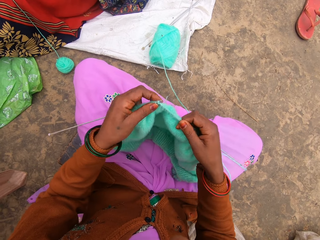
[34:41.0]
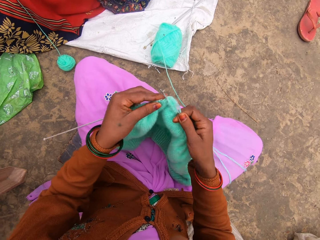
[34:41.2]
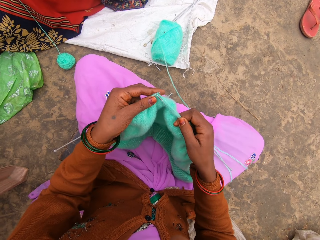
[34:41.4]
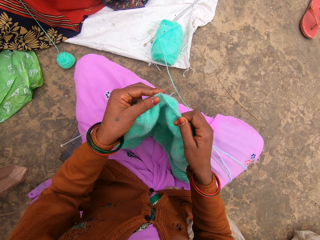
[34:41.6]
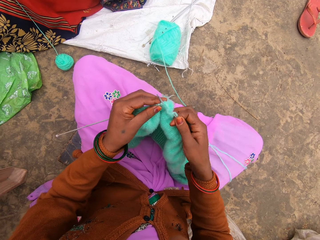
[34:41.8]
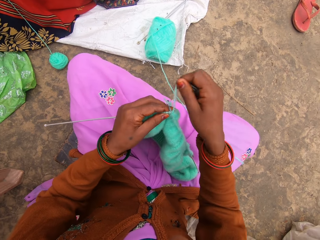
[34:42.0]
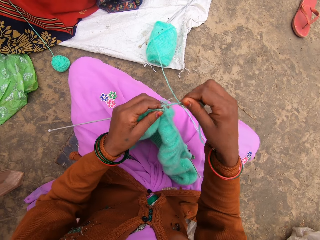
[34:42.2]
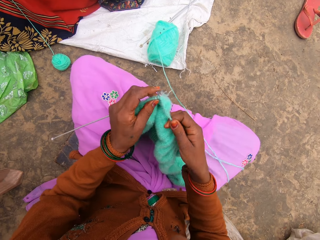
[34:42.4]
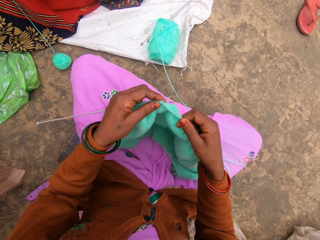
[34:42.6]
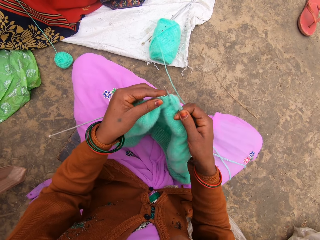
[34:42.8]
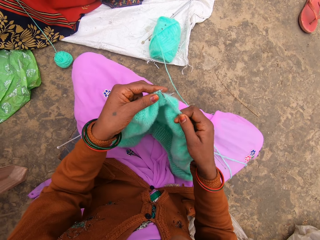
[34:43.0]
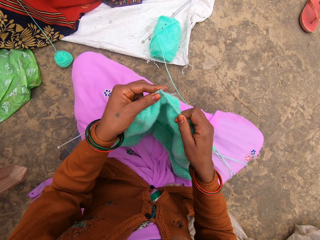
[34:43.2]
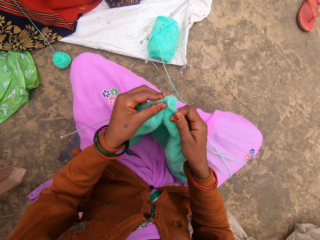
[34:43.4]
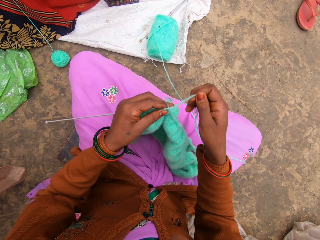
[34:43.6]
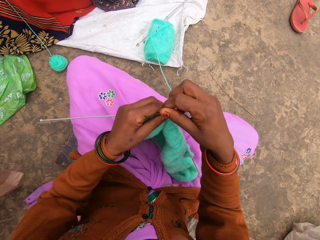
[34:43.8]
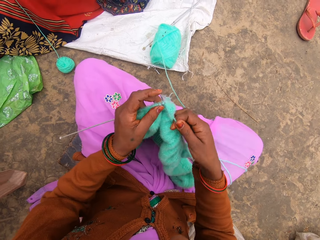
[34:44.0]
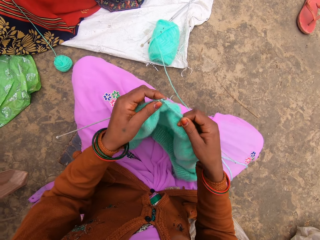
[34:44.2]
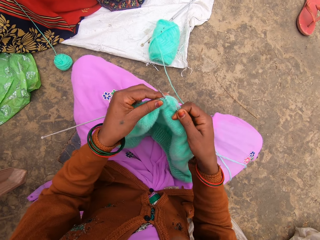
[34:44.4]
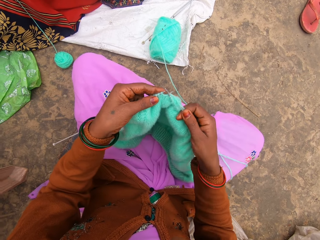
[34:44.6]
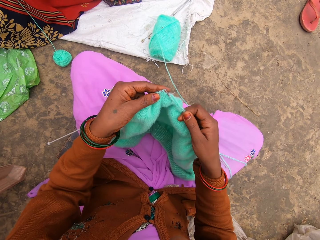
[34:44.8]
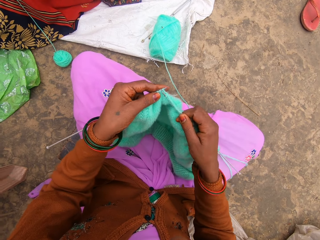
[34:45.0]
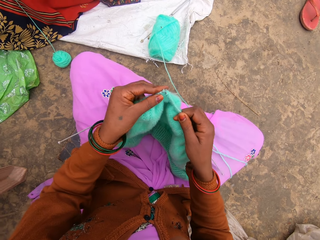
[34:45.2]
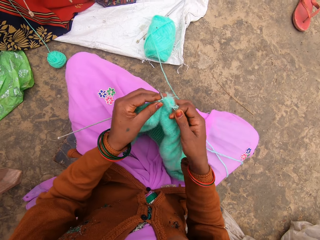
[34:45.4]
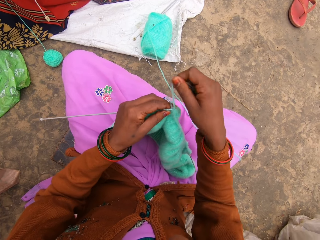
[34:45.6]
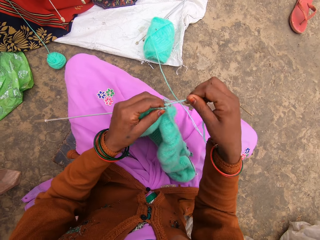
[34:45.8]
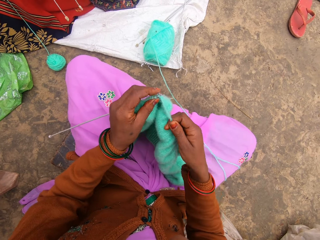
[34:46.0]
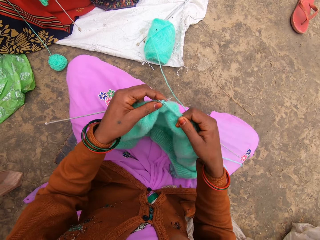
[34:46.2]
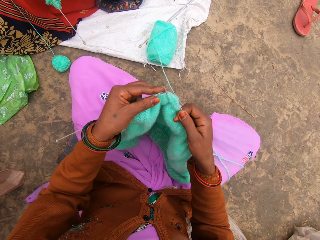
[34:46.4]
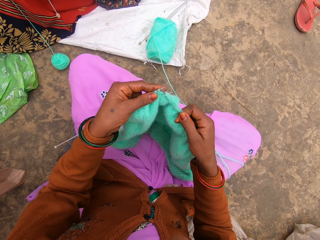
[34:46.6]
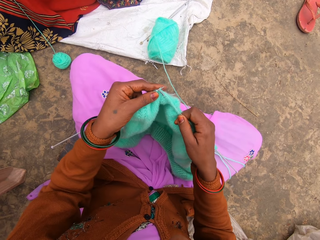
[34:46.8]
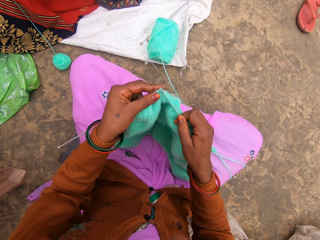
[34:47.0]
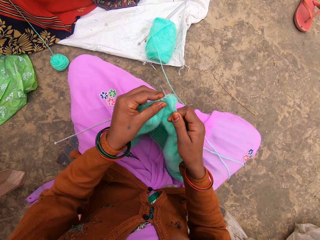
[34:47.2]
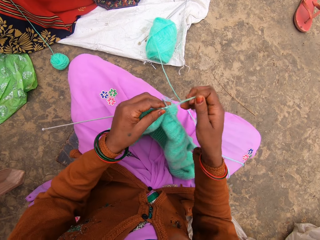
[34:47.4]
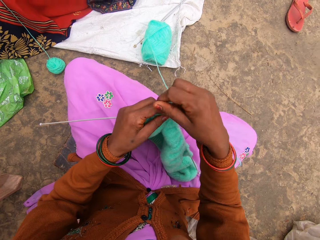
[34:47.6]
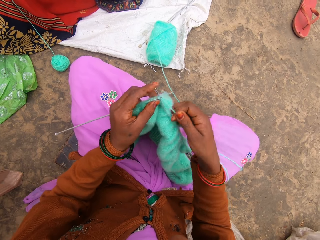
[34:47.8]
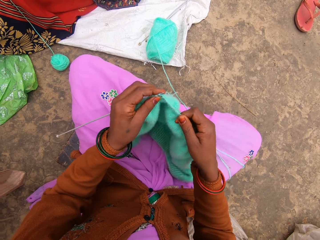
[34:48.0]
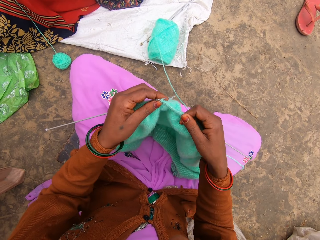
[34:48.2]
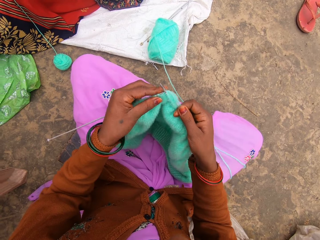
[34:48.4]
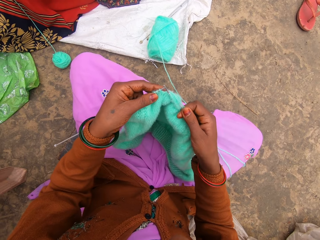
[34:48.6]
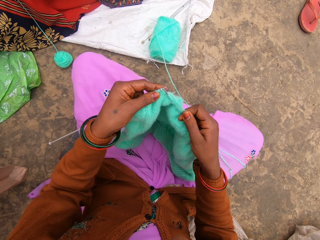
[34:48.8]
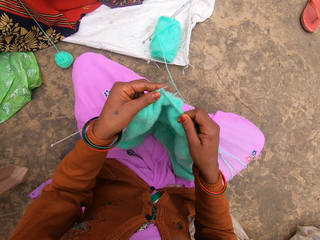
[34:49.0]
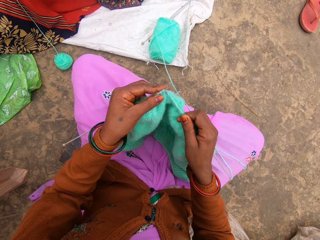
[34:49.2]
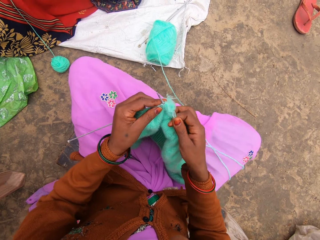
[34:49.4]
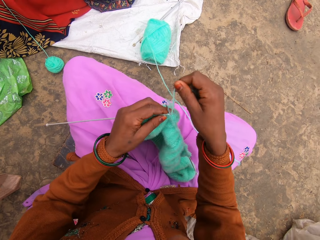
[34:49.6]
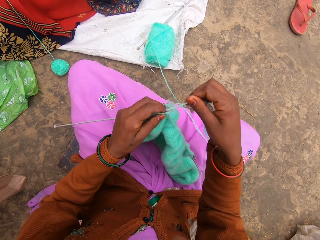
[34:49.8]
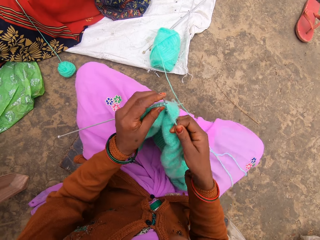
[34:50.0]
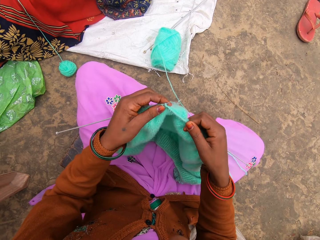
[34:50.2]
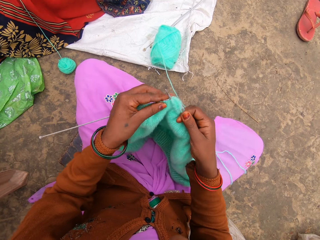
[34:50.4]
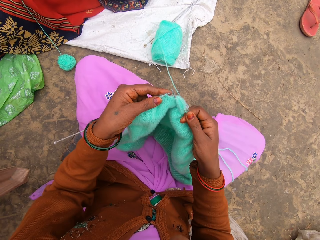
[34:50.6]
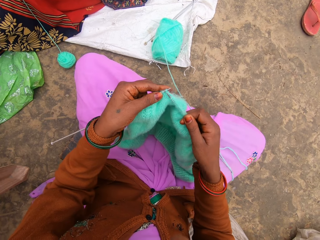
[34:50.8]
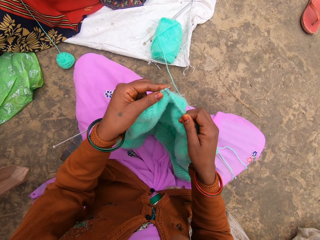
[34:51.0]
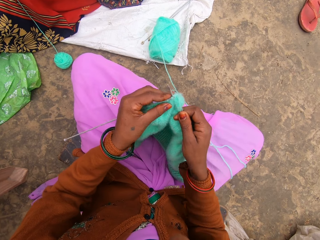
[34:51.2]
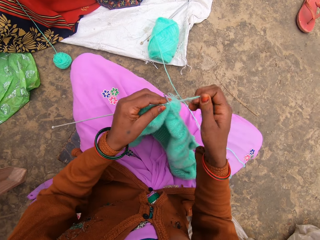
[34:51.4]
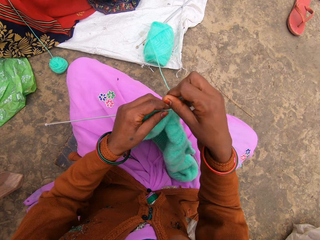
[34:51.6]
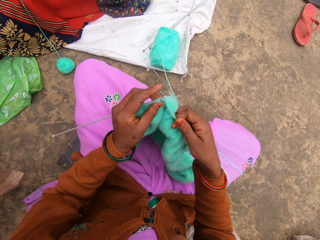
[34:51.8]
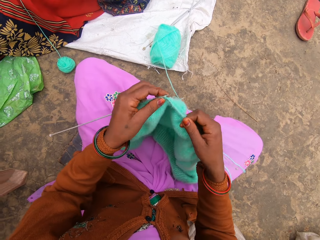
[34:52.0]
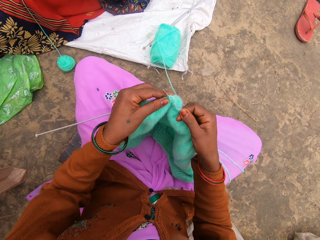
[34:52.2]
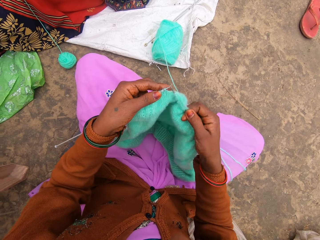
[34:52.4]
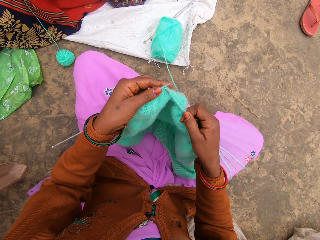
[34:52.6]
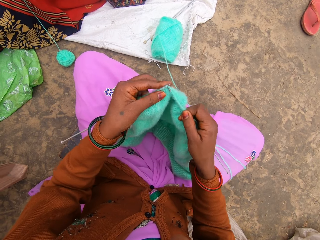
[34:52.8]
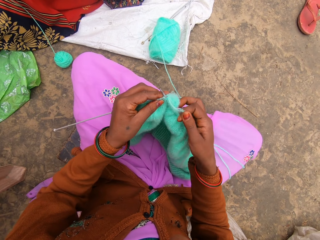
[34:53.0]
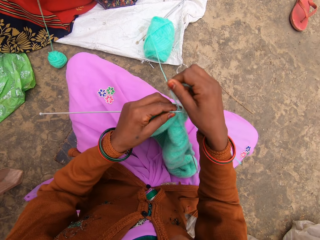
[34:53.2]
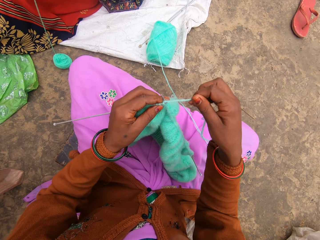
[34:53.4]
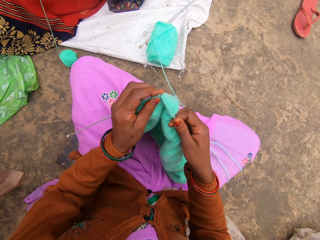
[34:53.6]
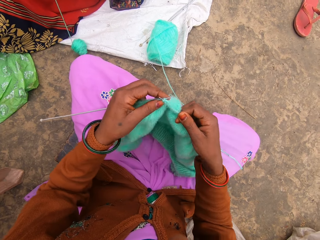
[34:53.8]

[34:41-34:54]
The camera wearer talks with a woman. They start to knit. They interact with the woman.

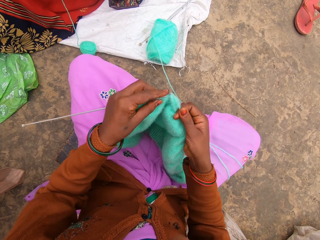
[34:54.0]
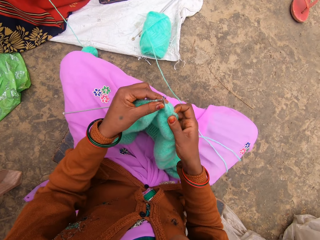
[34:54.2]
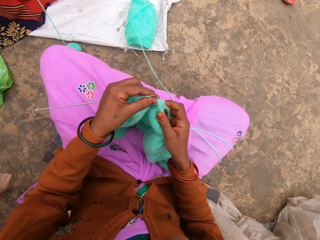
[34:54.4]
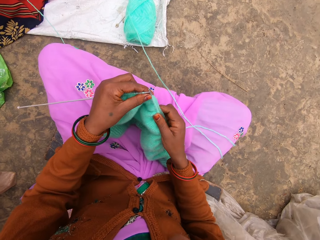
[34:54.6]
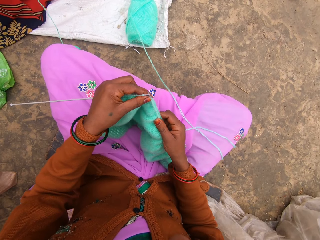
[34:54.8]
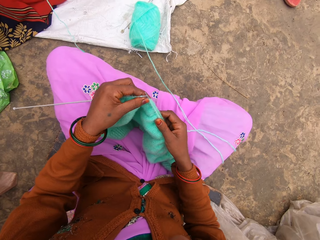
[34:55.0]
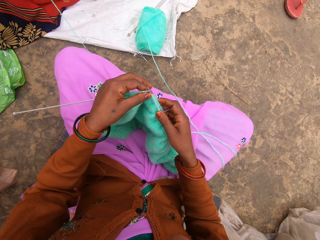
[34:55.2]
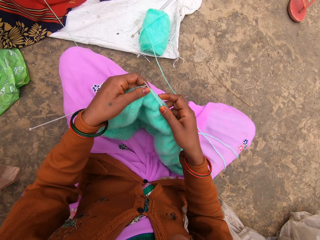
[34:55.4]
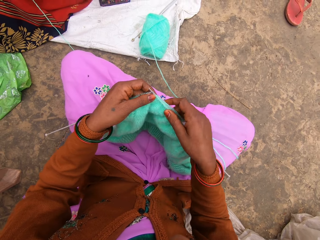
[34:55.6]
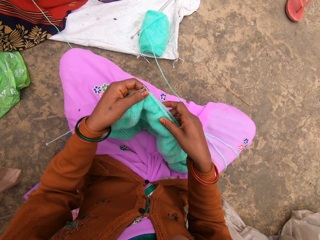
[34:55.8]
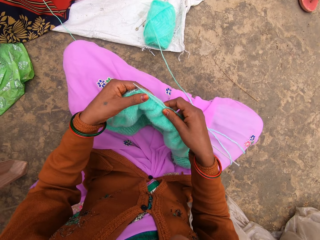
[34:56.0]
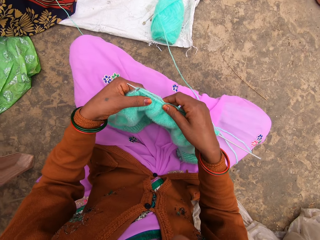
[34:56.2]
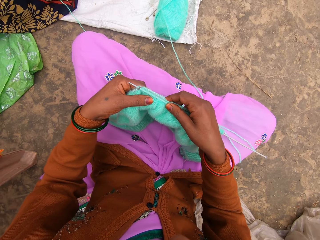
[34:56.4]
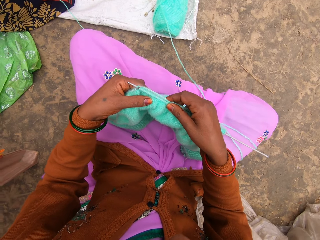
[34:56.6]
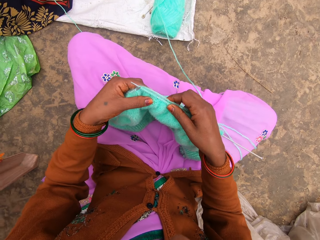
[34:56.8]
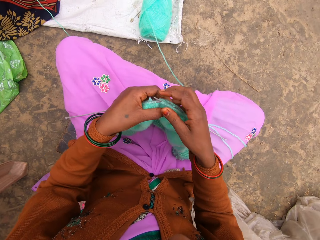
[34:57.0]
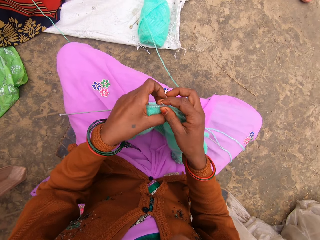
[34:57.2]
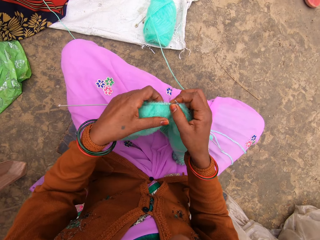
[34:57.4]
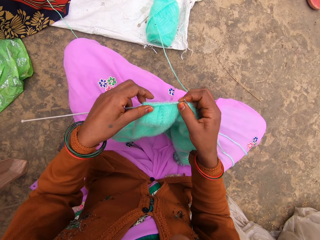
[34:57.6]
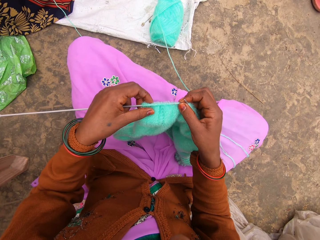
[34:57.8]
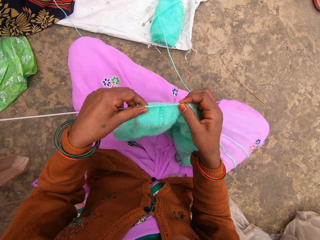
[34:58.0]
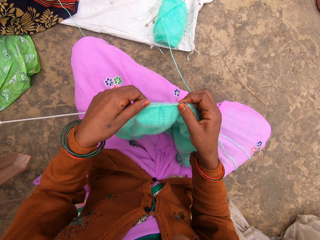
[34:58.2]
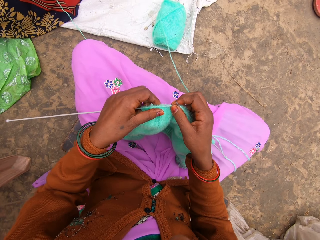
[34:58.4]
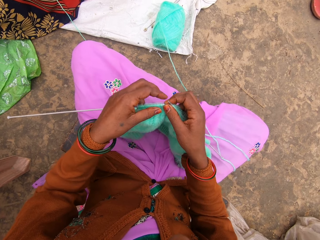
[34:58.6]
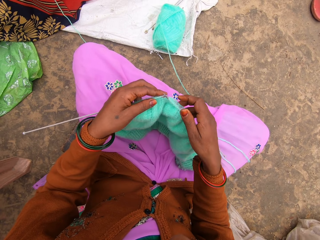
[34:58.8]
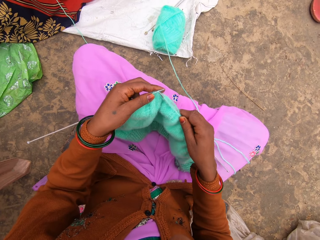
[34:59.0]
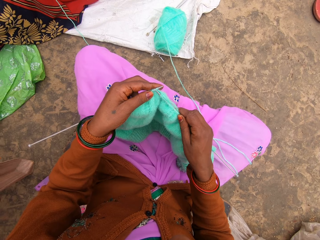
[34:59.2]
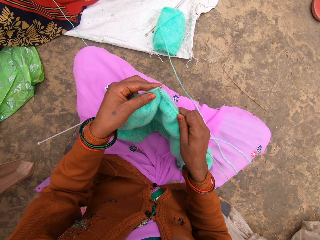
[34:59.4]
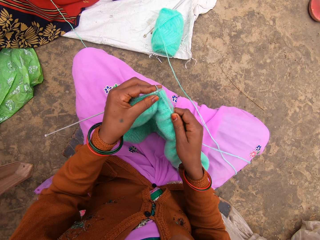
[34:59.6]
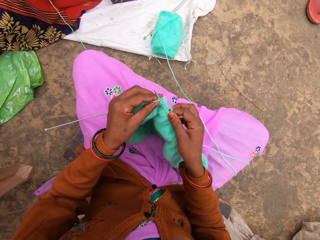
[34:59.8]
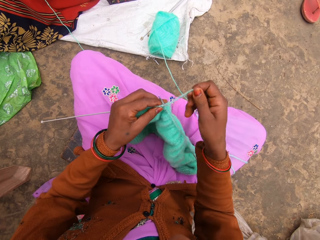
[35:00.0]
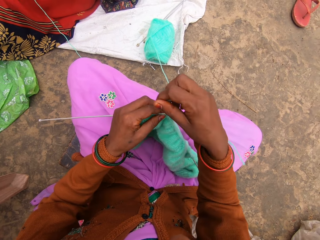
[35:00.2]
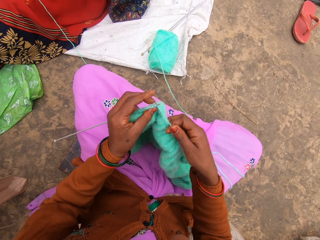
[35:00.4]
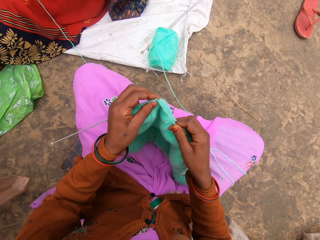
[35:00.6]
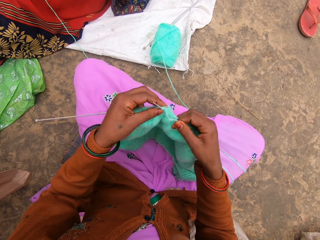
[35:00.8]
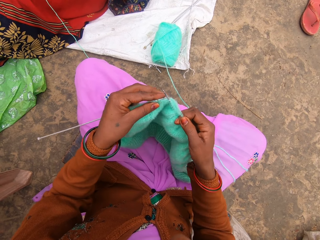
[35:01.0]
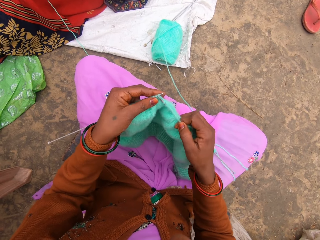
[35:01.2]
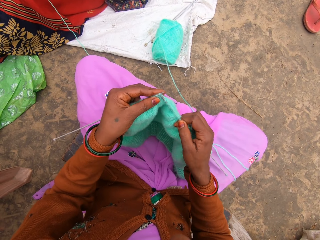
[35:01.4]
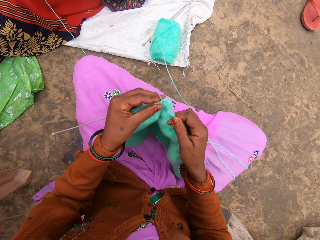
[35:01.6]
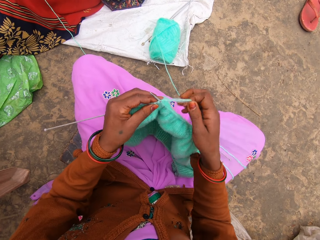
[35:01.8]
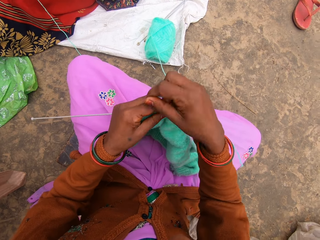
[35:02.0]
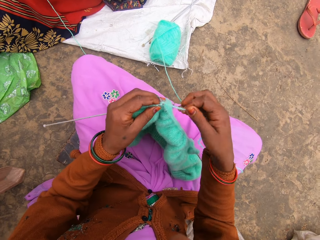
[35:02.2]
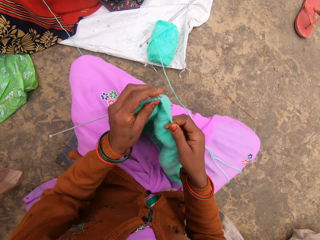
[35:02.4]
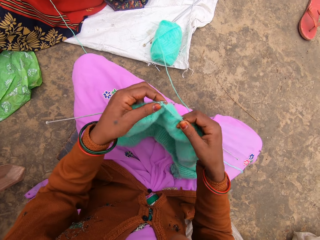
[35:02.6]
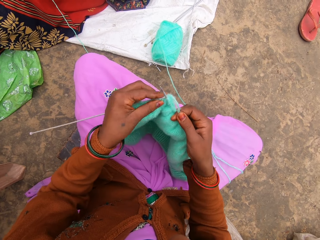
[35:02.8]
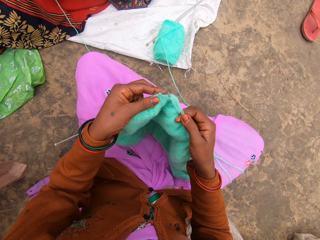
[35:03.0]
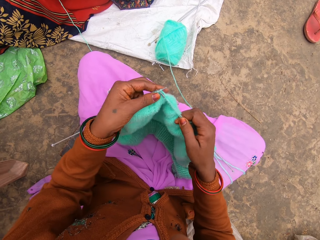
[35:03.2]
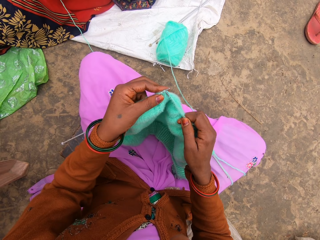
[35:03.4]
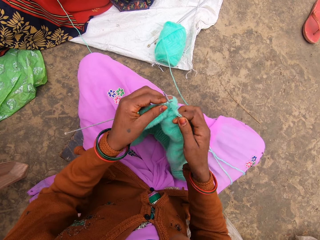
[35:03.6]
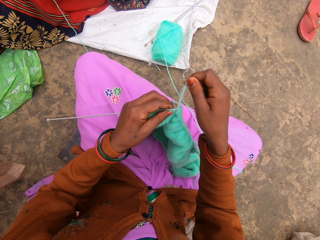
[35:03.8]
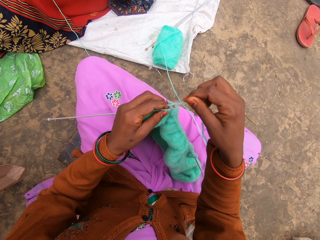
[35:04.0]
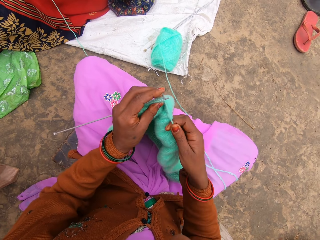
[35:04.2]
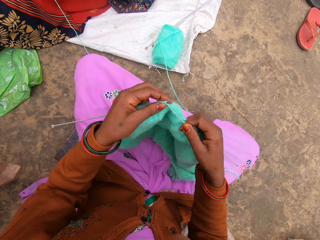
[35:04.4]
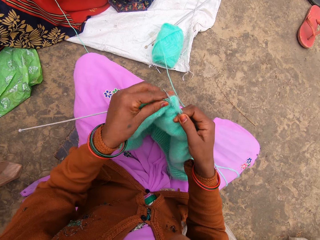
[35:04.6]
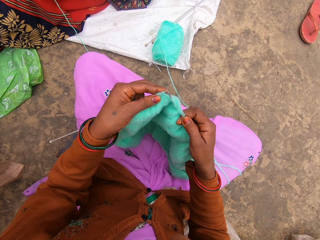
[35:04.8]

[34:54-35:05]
The camera wearer talks with someone.
